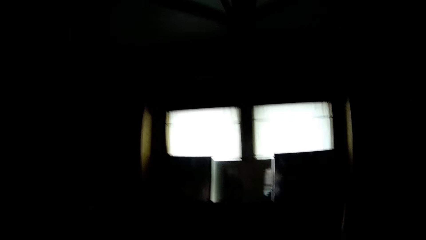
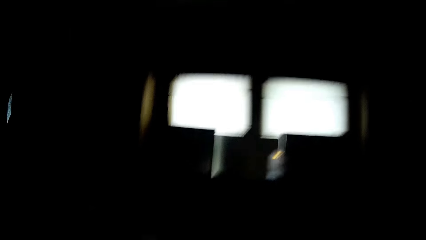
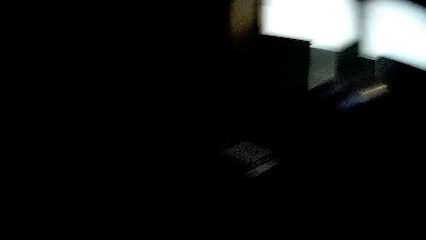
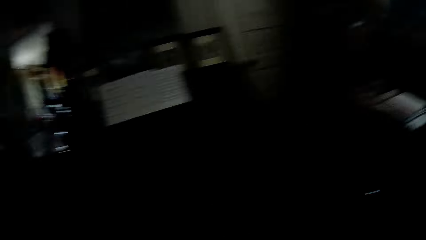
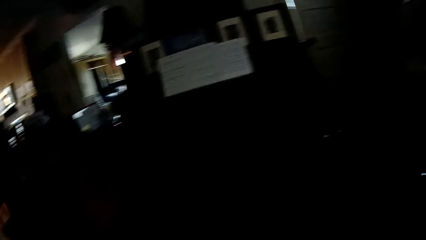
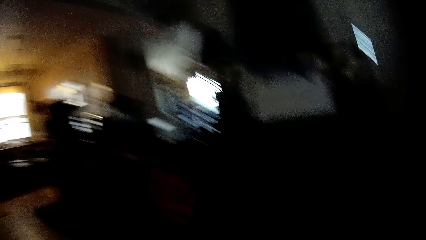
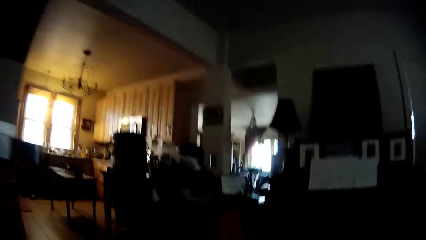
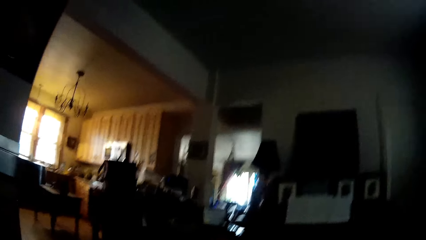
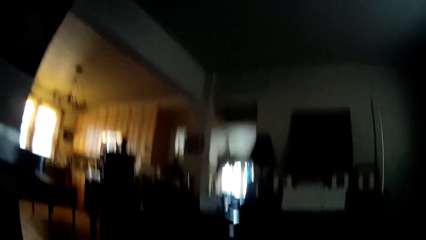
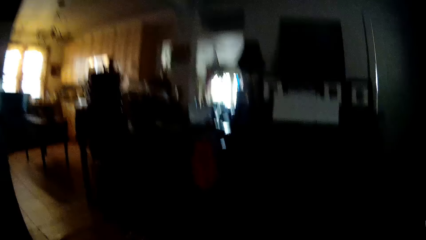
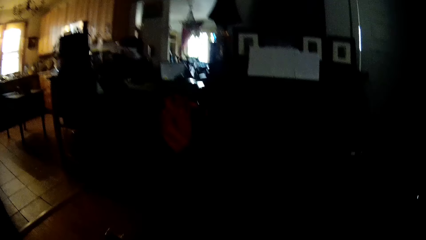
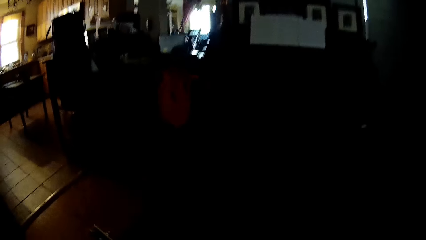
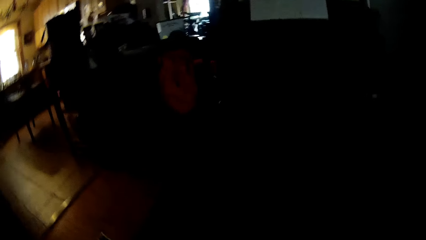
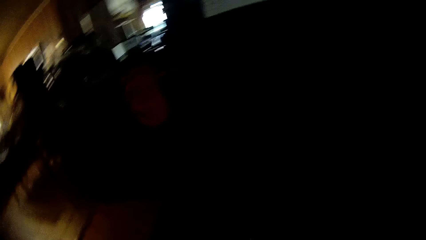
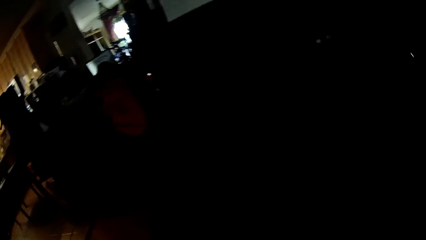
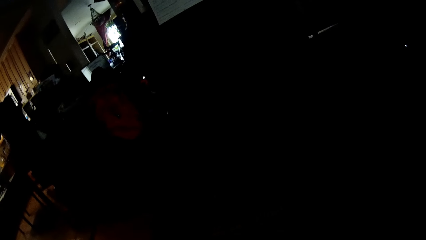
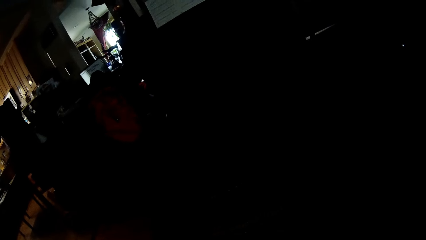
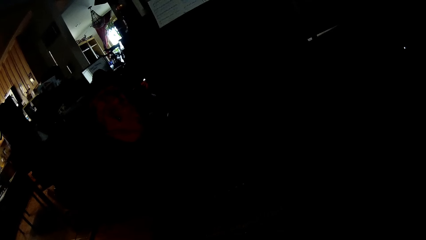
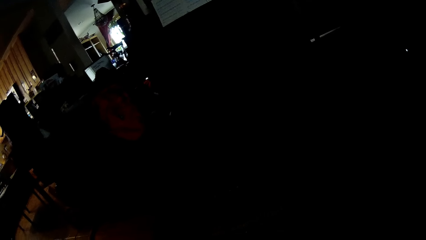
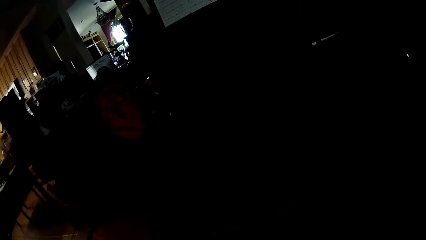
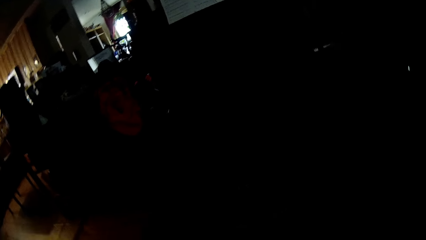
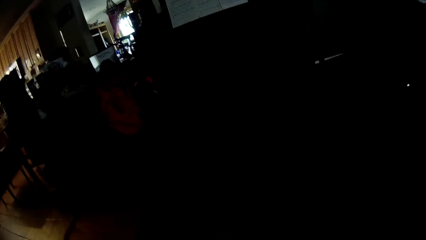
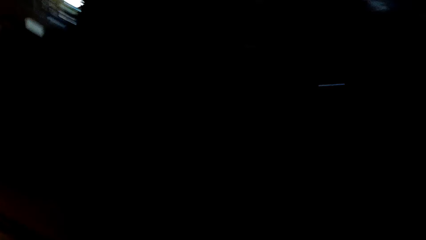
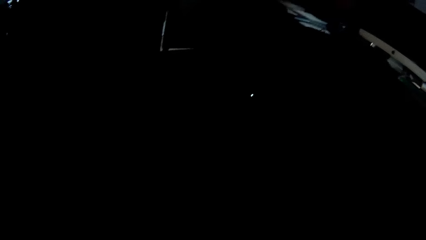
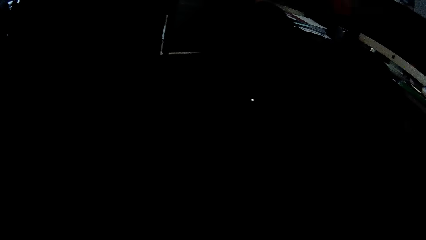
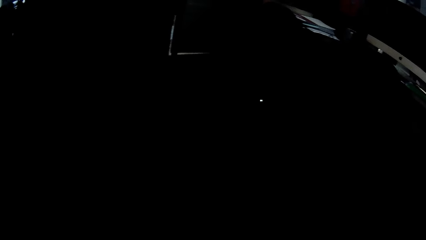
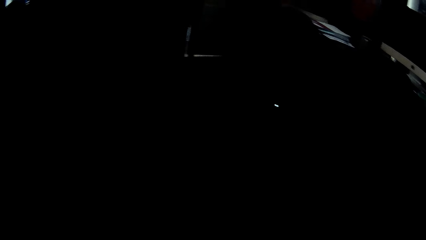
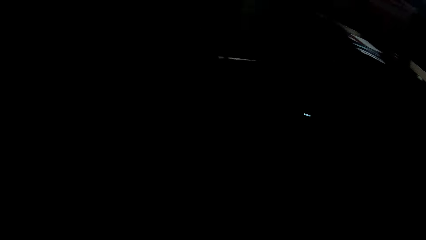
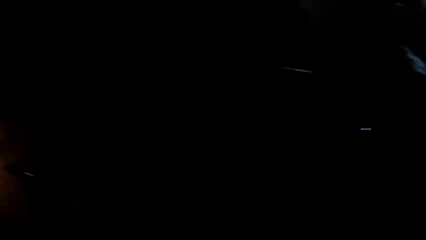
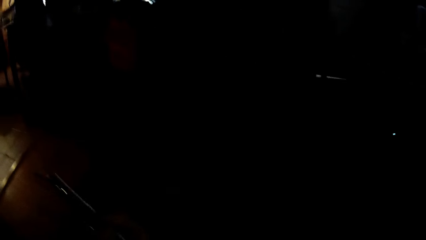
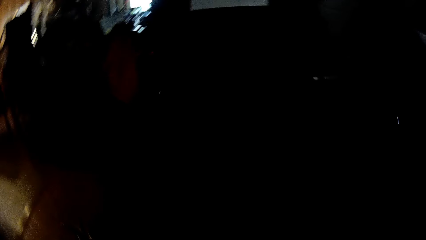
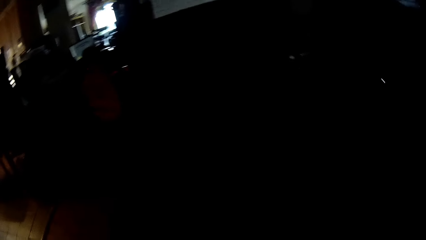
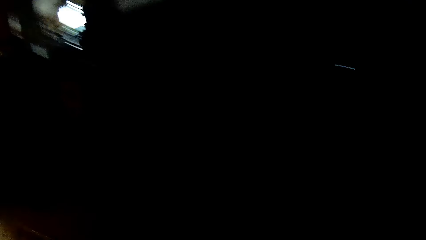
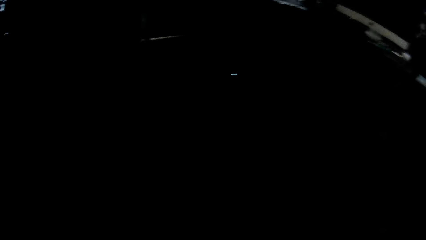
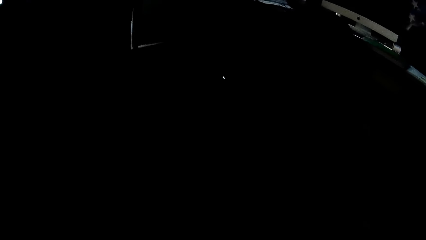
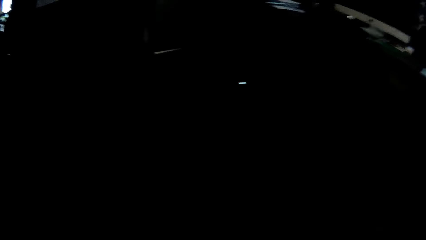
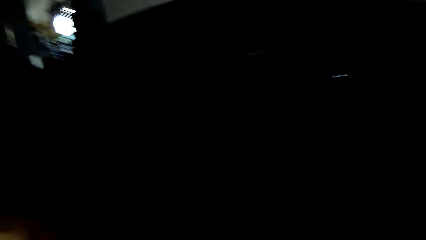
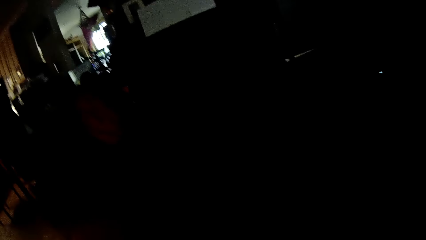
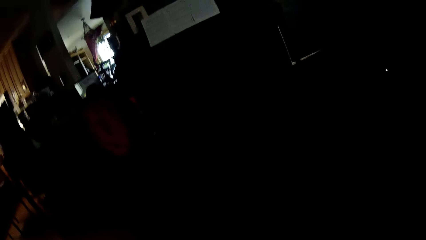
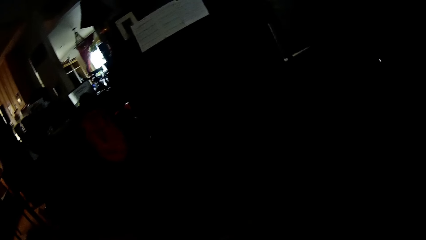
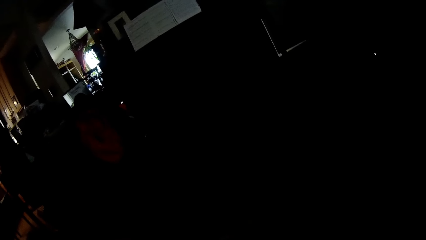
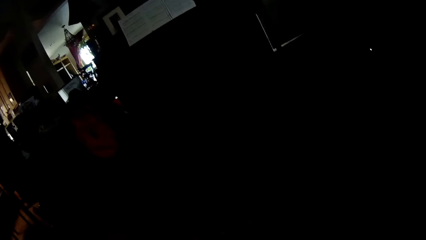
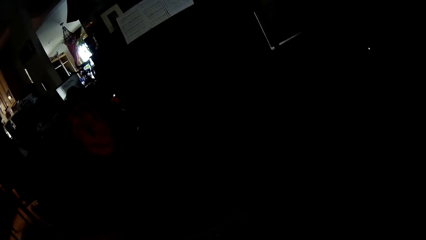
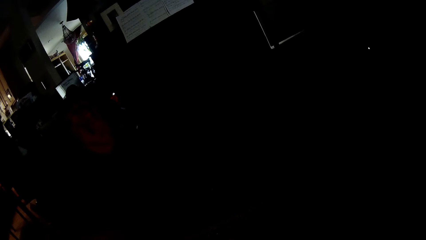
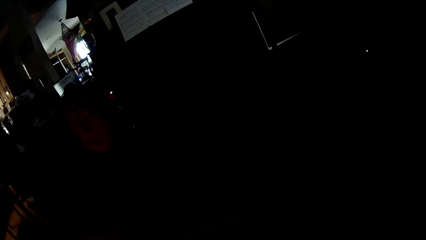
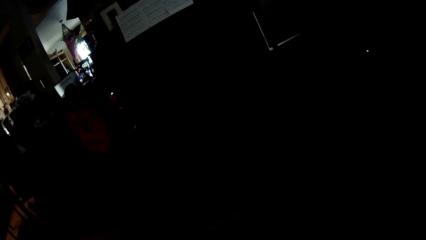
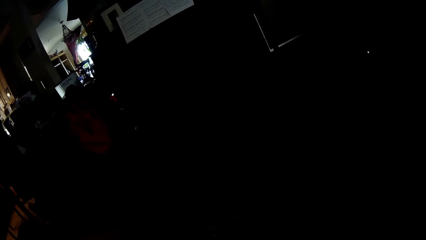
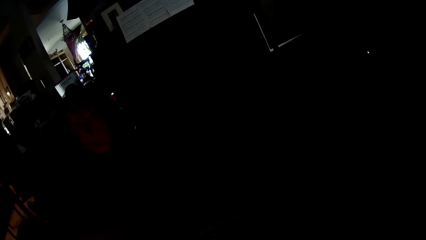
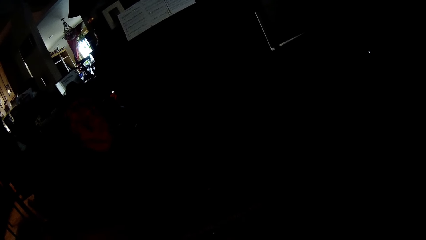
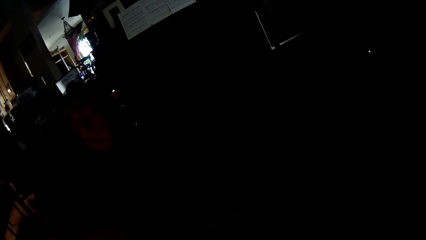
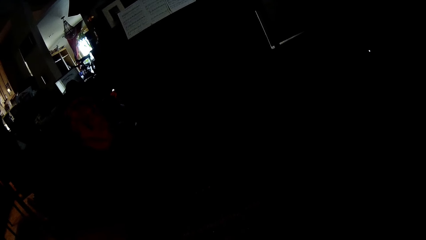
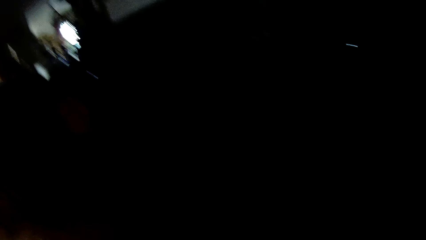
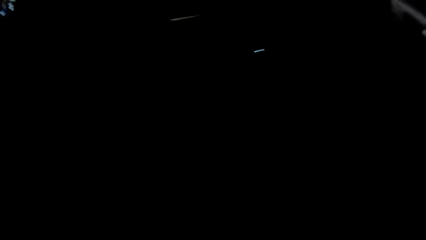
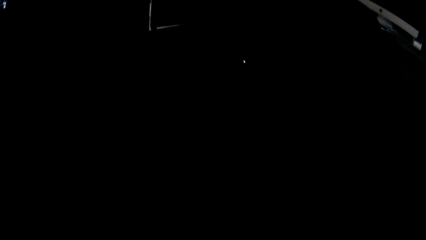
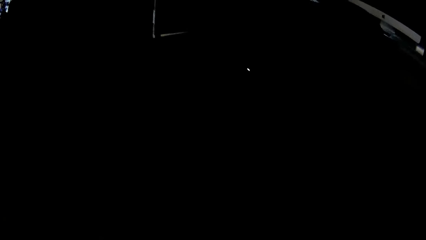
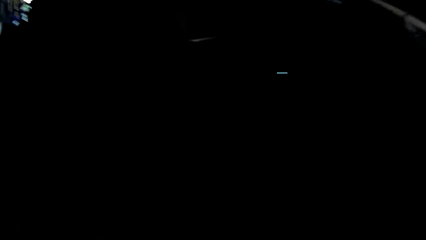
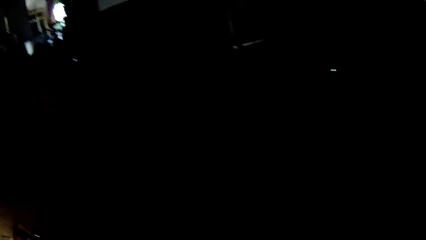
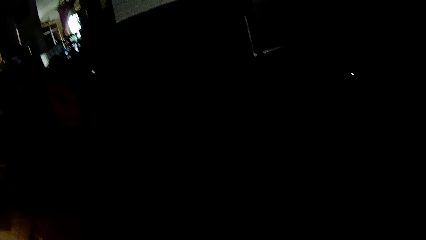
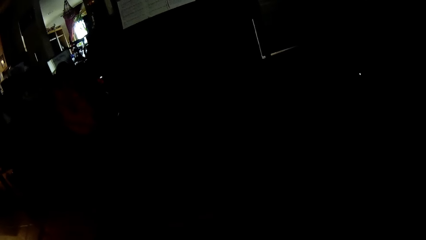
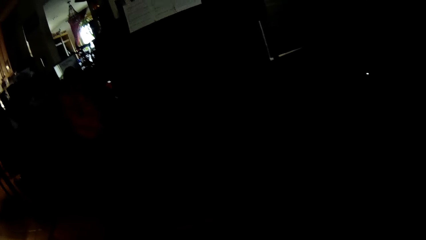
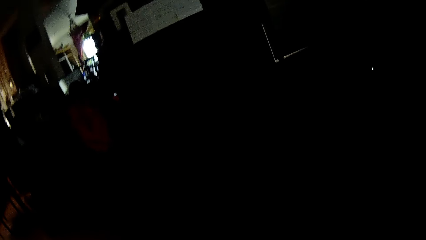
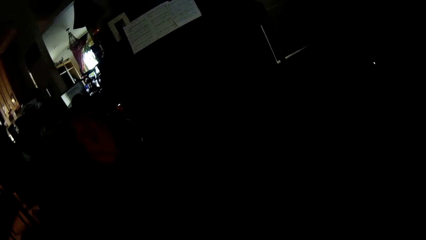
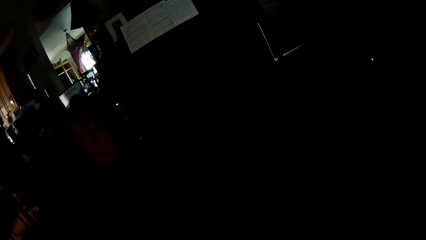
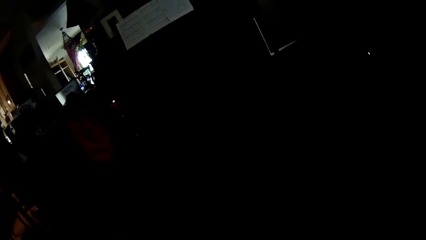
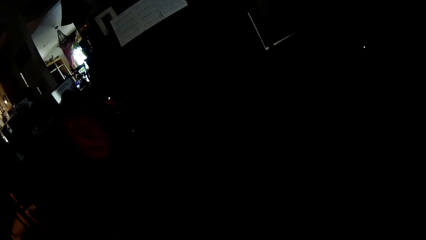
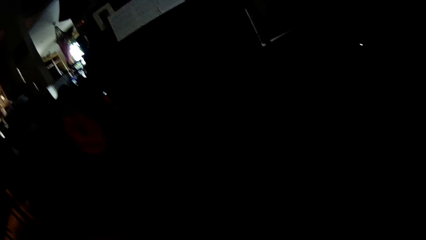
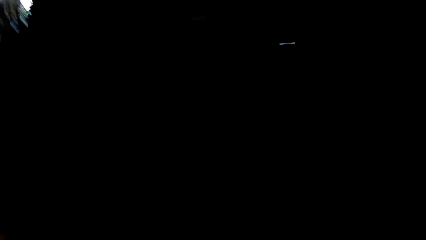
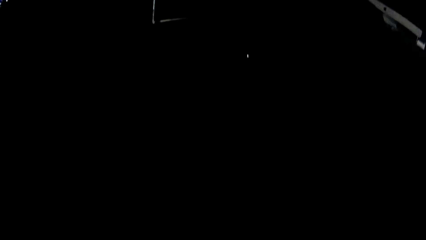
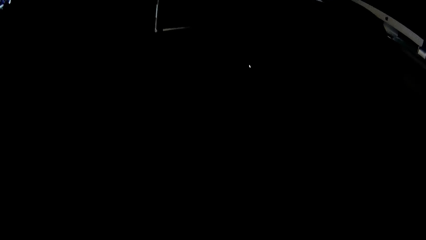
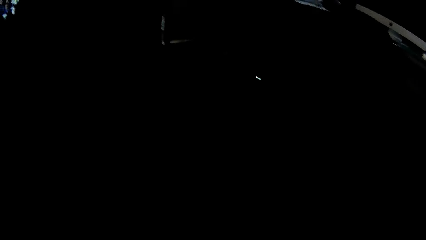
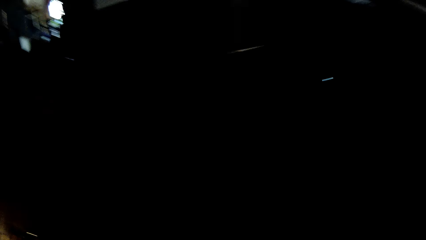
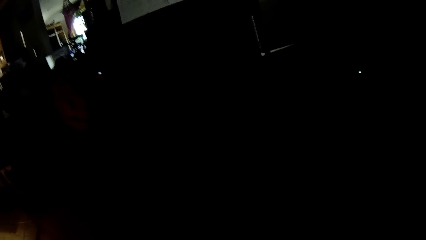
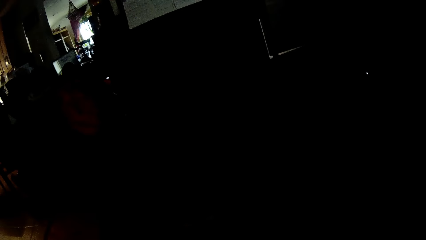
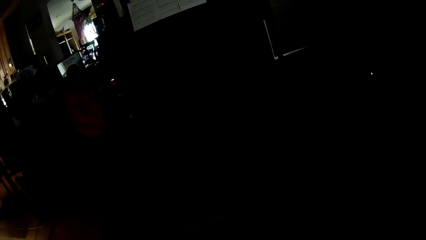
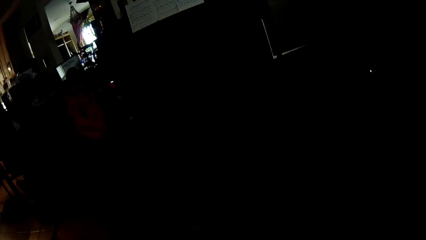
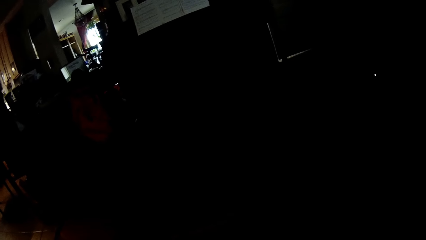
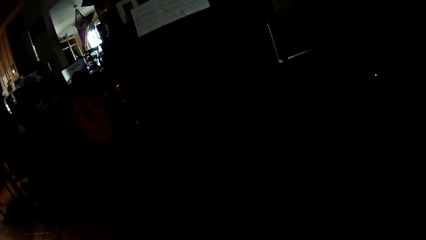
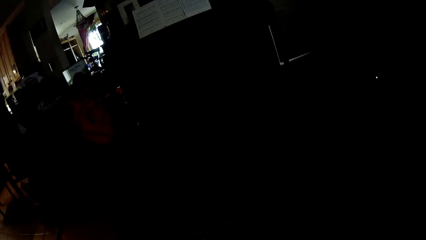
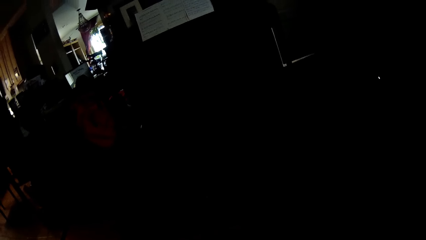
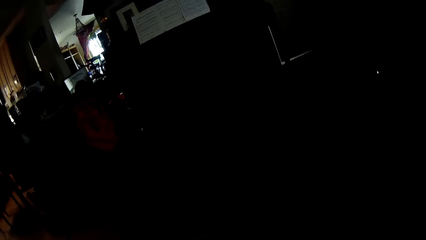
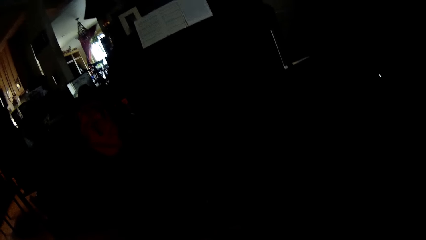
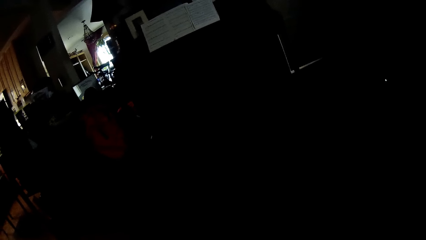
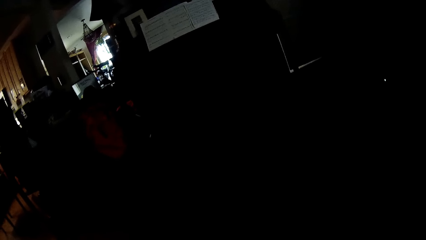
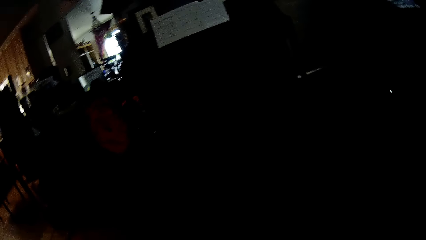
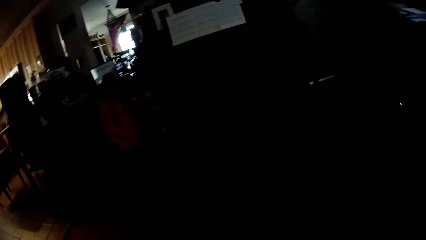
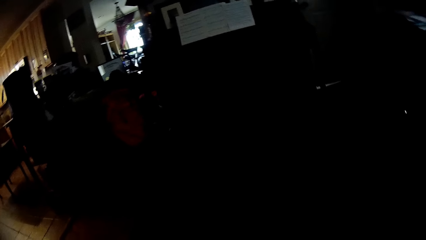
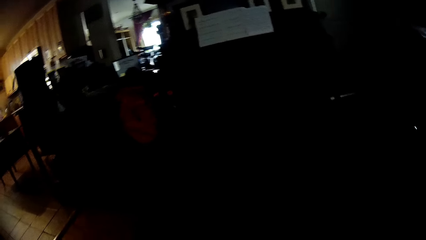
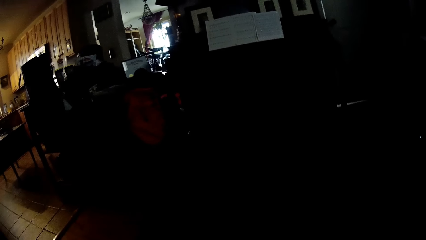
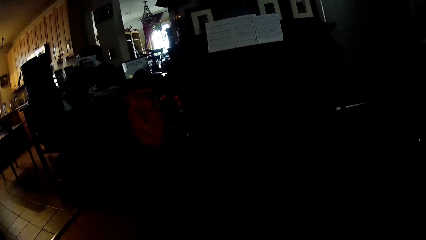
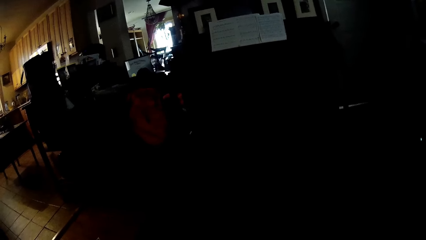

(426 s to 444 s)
The camera wearer sits down. They stare at a person. They look around the house. They stare at the person. They look around the house. They stare at the person. They look around the house. They stare at the person.
